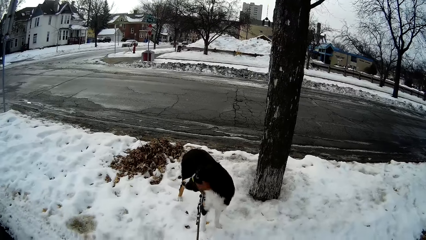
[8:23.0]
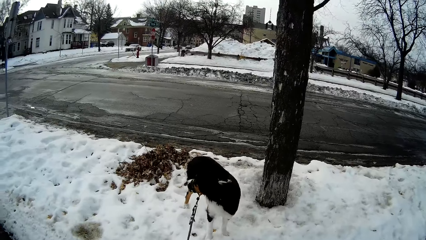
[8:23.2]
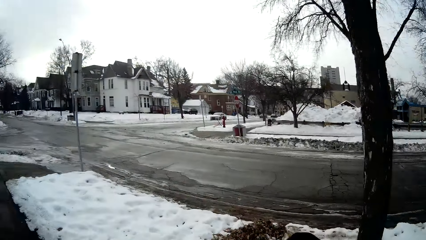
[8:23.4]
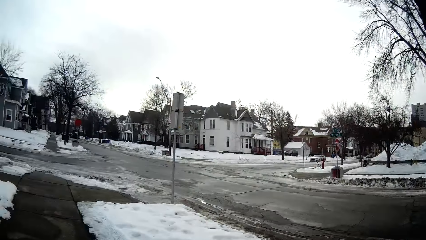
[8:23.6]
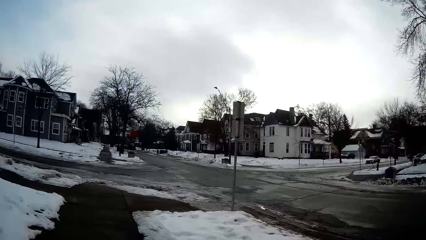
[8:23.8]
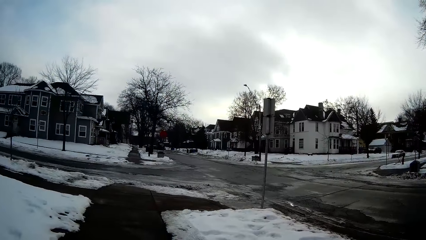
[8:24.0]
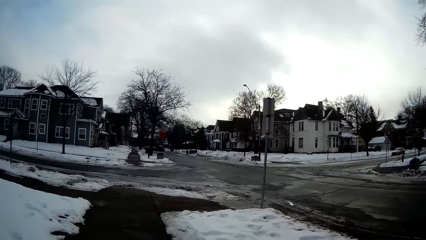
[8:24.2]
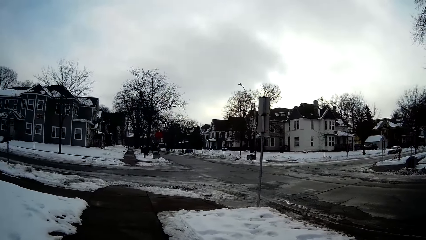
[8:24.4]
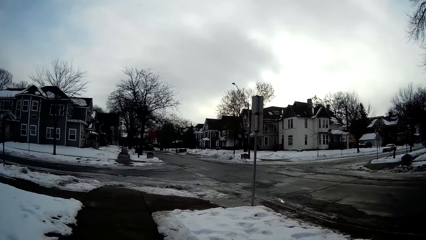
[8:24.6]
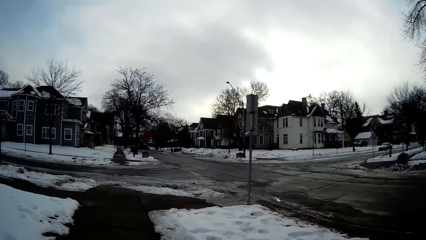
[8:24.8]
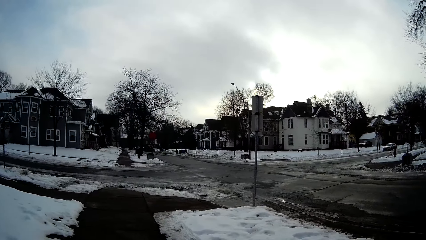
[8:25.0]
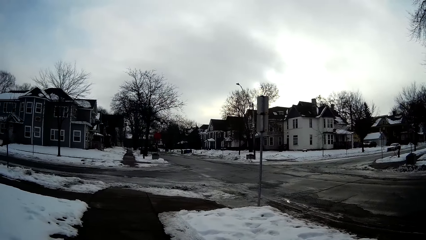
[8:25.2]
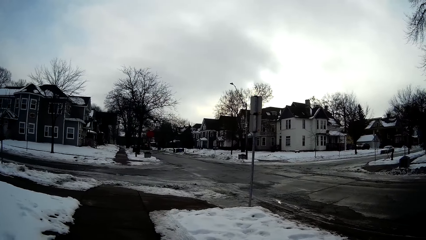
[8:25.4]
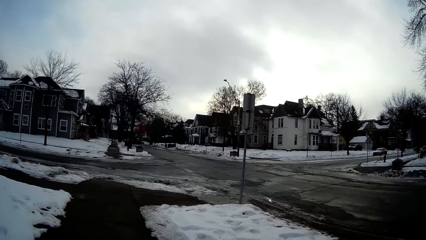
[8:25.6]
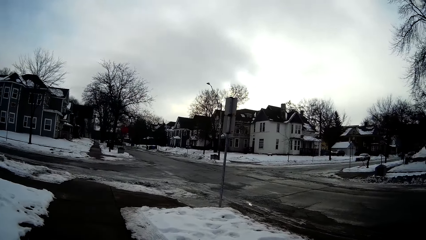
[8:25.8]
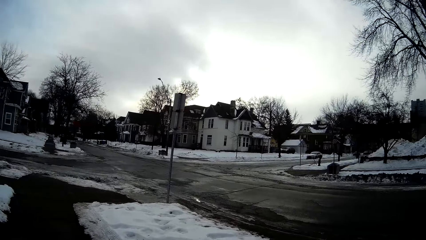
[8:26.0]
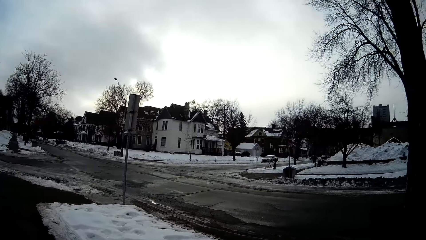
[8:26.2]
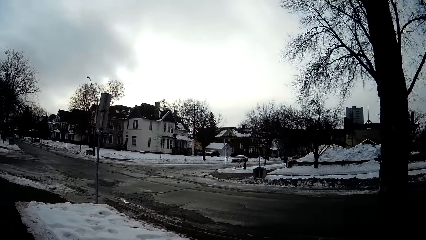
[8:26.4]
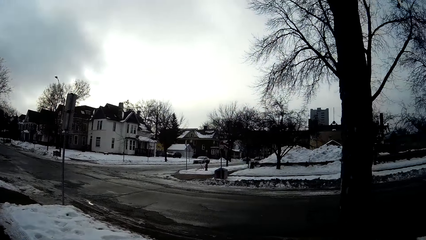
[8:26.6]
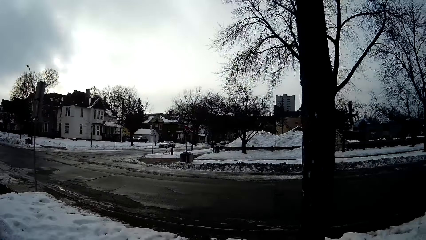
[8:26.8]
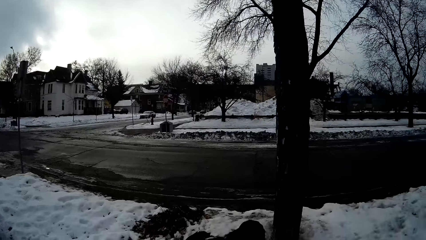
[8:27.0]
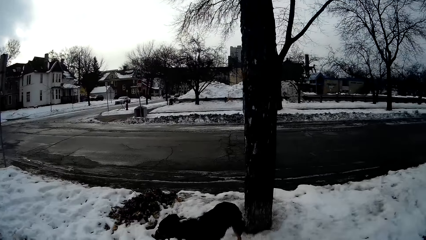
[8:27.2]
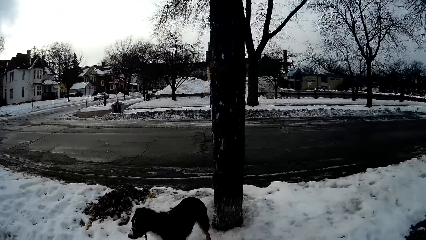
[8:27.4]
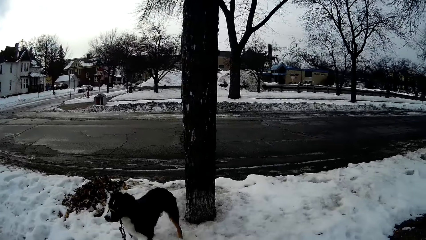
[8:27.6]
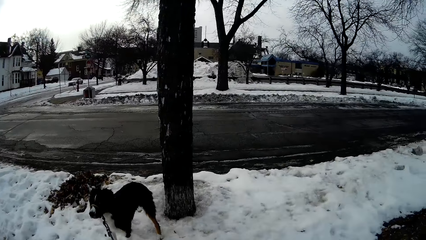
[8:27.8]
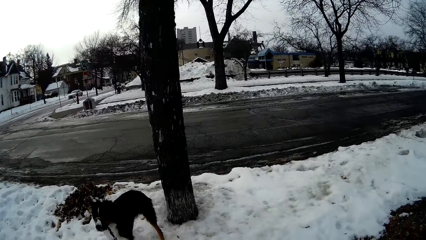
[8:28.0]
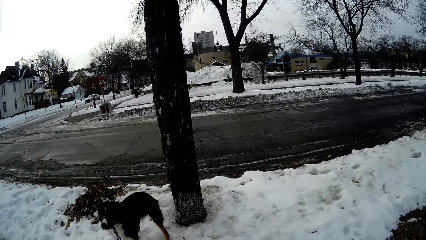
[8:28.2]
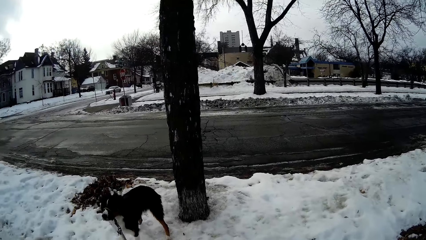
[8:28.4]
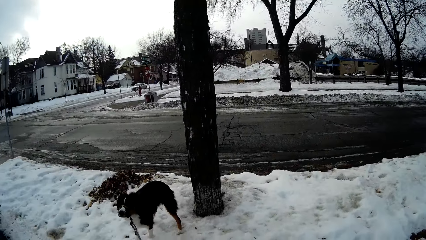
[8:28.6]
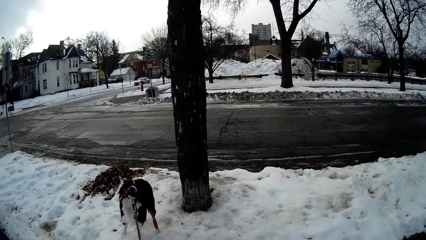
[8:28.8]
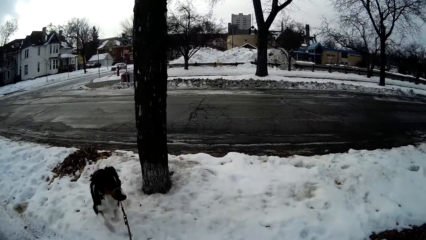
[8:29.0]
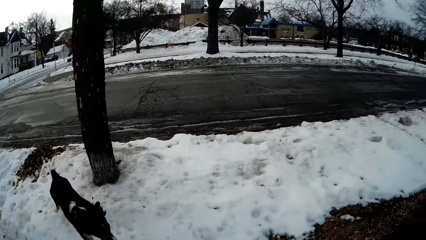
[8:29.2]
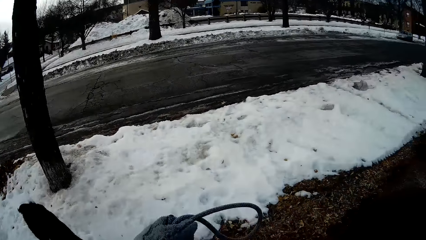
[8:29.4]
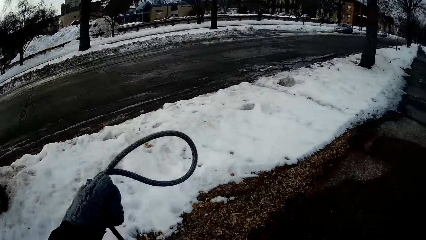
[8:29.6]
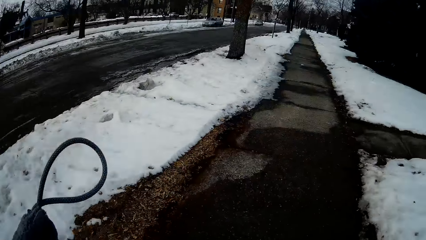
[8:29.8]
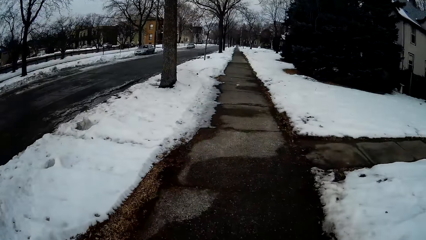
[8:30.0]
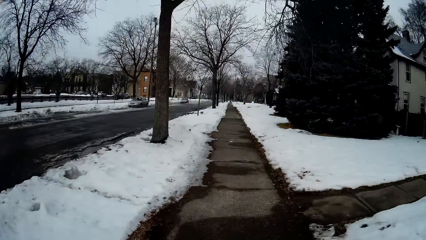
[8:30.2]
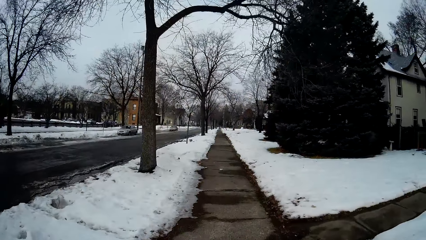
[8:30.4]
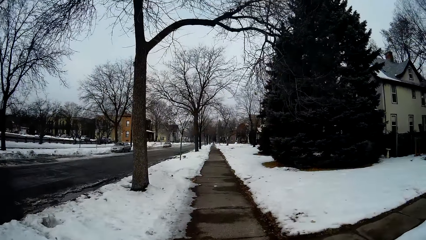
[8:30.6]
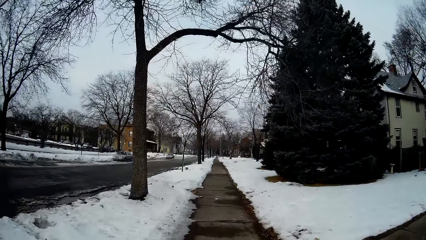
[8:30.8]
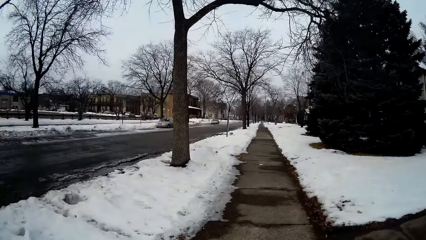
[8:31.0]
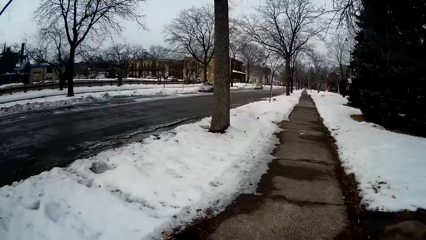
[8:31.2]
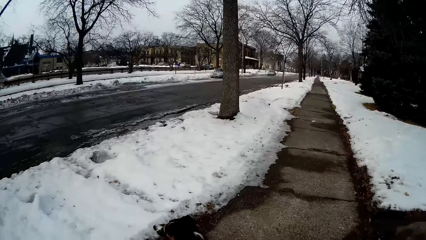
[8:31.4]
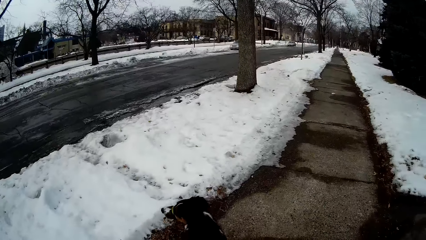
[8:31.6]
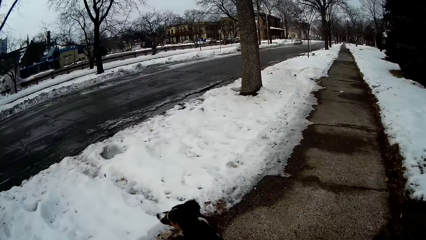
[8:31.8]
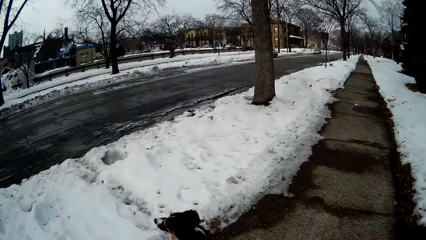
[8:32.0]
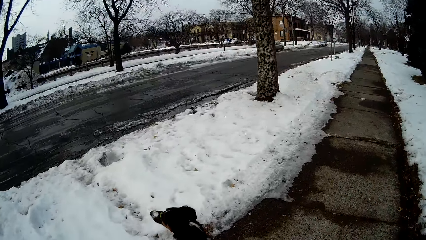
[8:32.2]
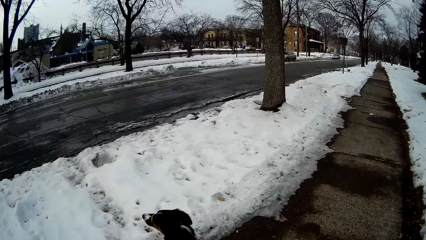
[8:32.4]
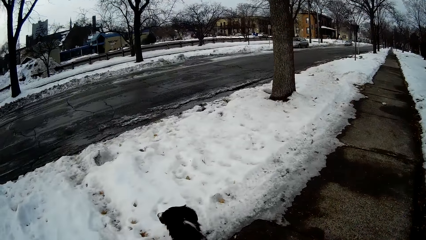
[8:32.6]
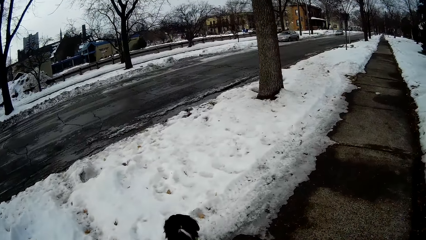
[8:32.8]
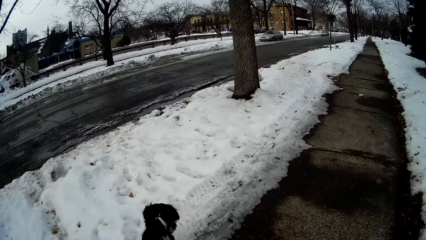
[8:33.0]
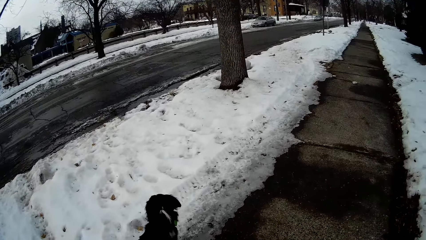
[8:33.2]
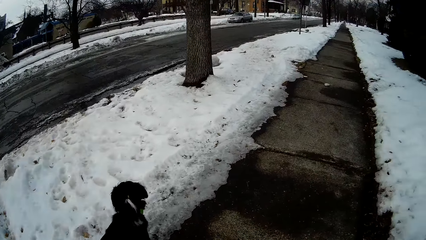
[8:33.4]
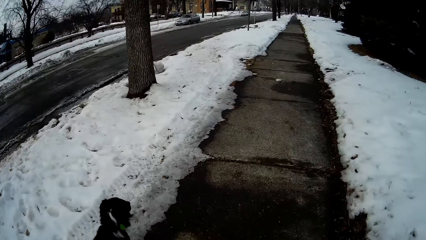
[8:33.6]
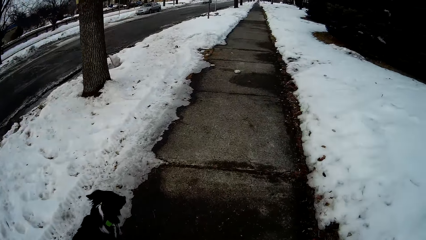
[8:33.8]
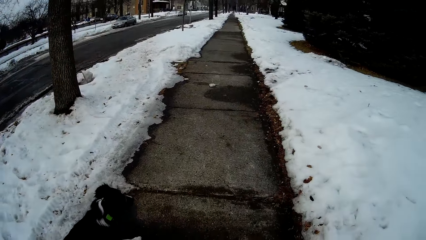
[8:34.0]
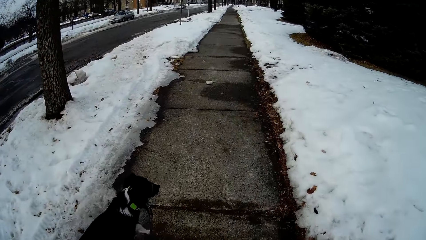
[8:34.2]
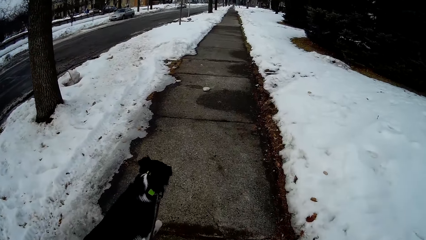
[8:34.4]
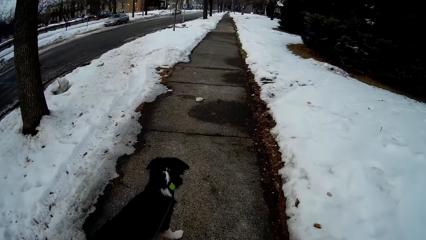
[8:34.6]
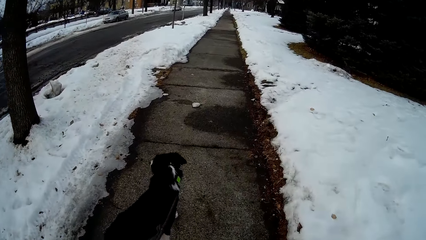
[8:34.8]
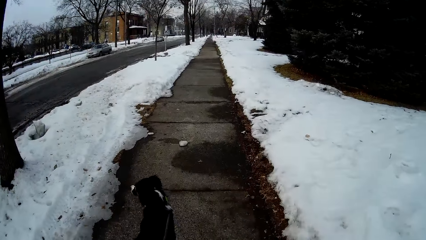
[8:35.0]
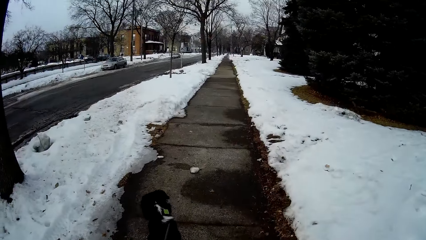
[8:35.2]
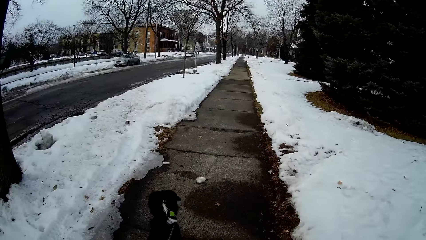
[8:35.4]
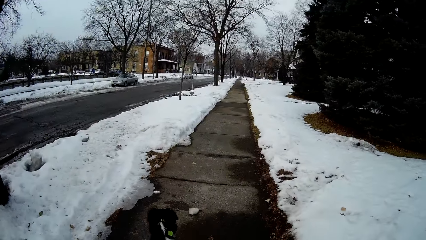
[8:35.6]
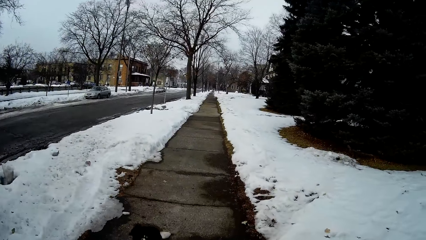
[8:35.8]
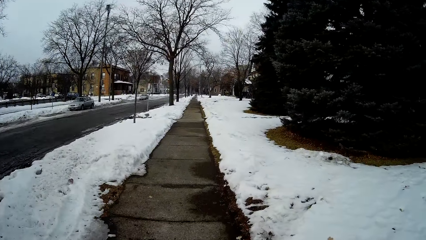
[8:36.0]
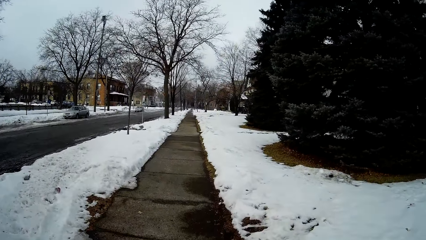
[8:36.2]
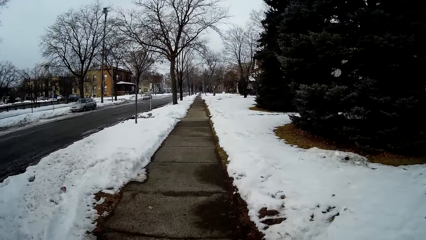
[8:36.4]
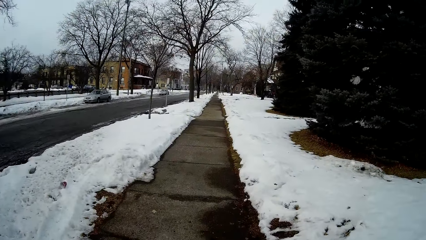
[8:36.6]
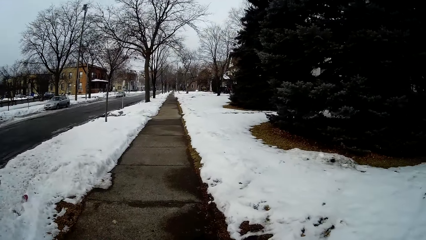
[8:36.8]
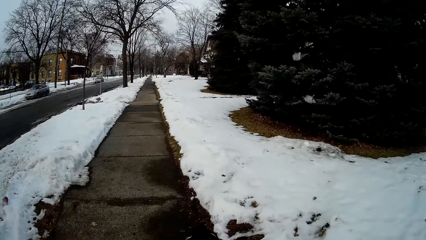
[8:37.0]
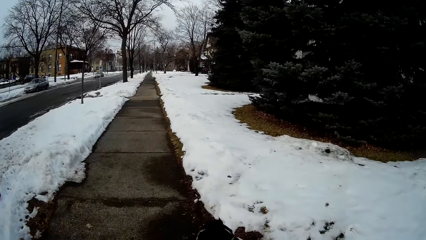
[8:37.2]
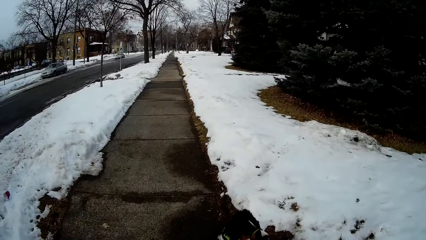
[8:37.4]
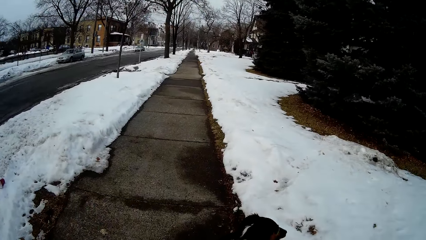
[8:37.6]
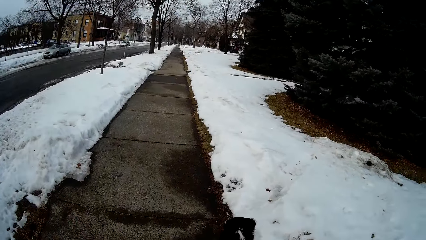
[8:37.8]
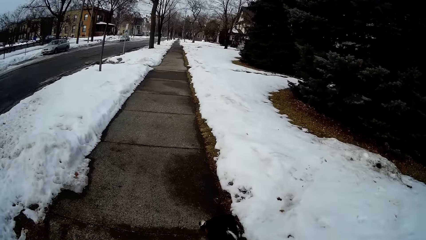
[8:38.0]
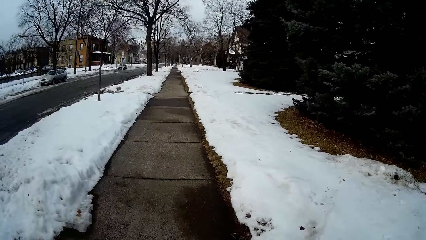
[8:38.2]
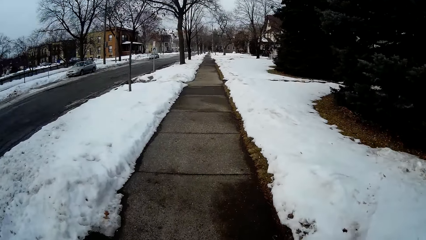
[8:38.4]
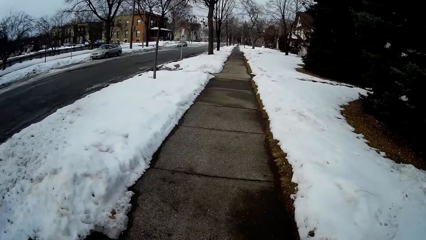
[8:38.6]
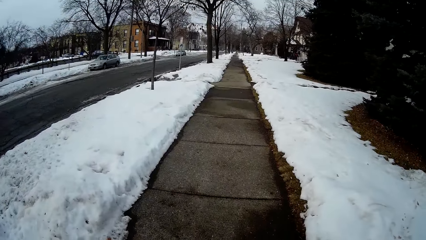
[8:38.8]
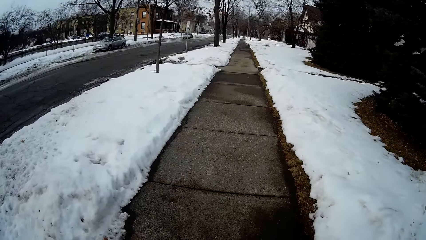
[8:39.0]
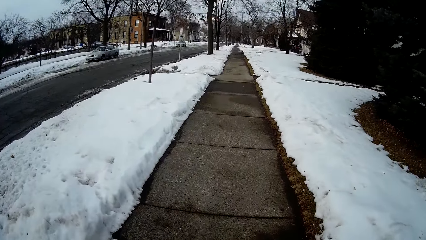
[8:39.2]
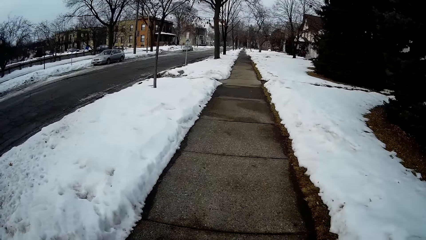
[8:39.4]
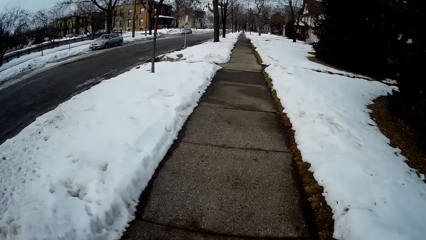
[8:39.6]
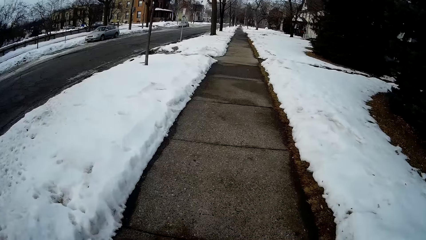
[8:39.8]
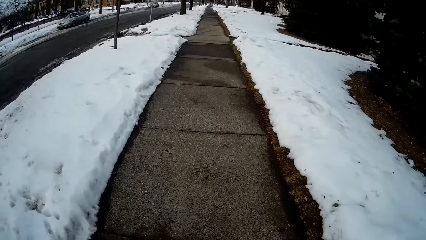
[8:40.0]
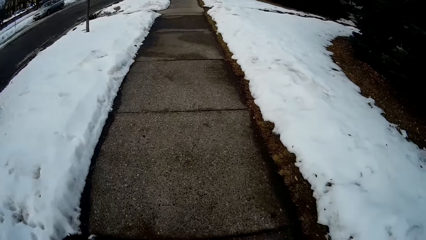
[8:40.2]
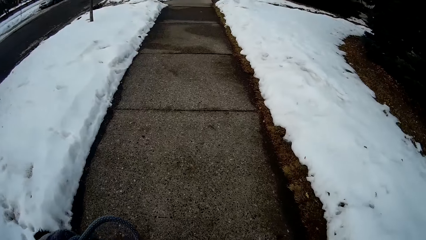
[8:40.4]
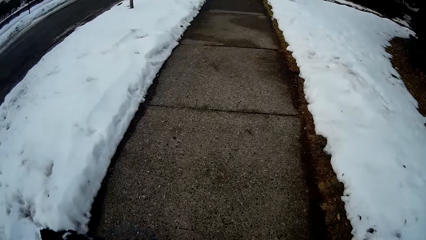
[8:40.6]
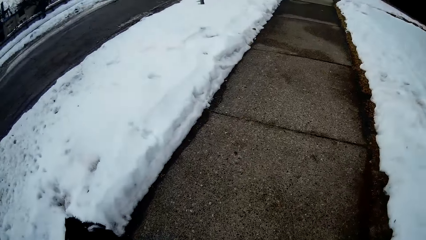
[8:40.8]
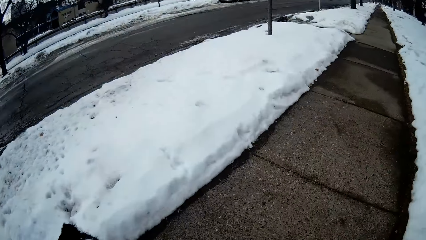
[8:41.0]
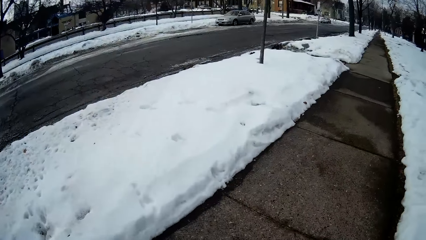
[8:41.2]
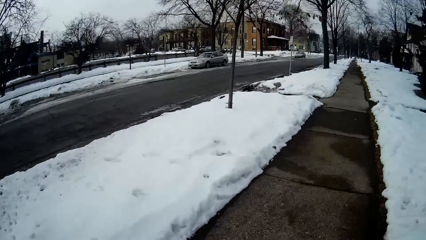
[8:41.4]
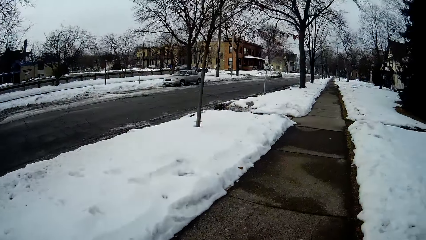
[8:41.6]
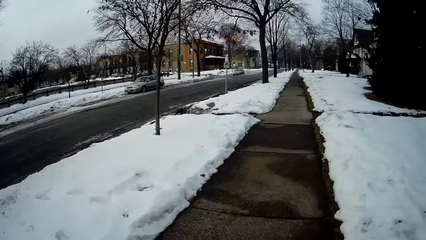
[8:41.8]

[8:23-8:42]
The camera wearer looks around the road. They walk along the sidewalk holding the dog.
